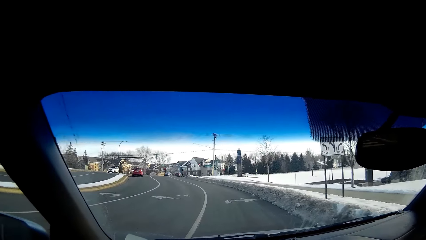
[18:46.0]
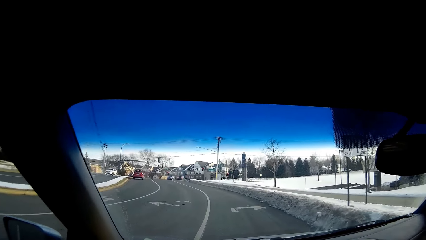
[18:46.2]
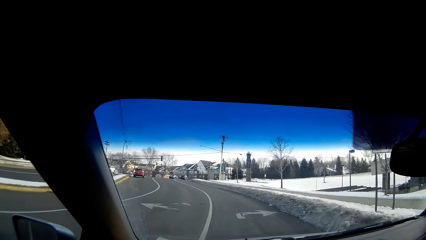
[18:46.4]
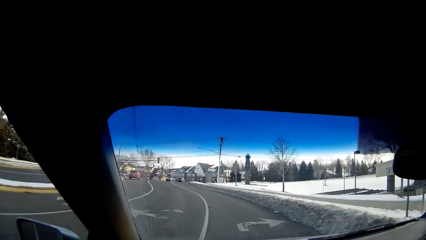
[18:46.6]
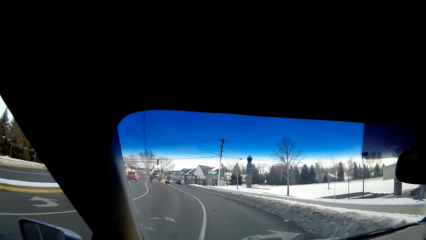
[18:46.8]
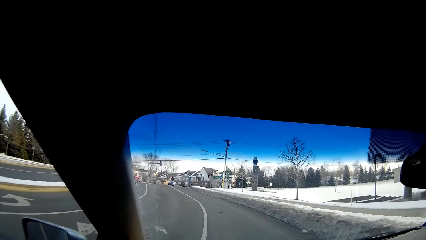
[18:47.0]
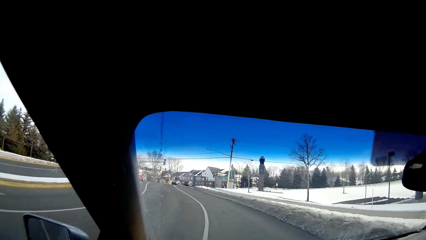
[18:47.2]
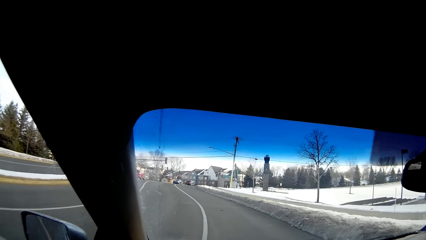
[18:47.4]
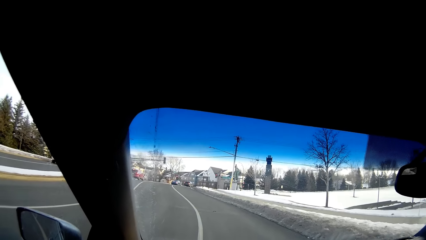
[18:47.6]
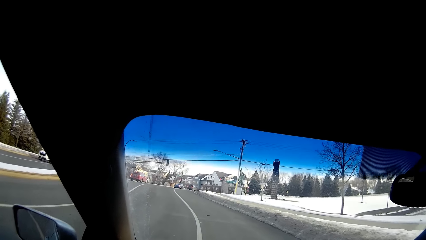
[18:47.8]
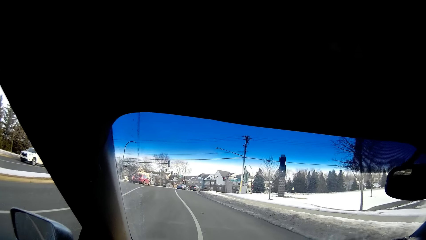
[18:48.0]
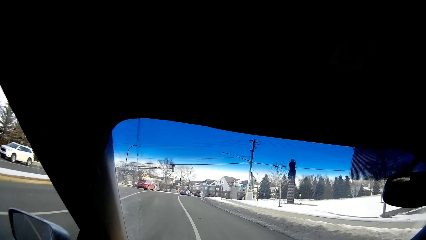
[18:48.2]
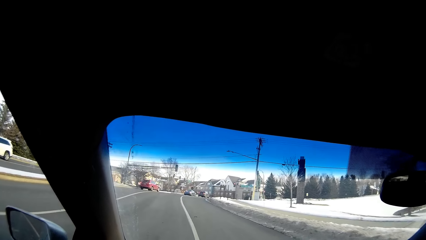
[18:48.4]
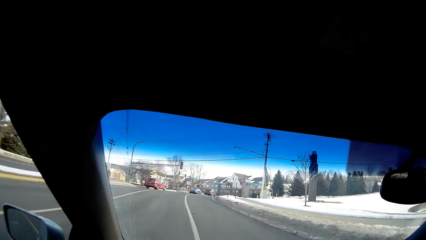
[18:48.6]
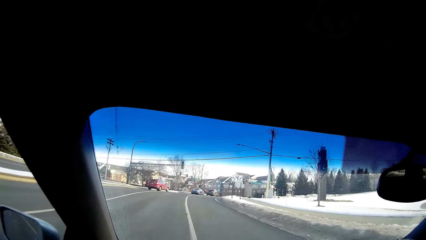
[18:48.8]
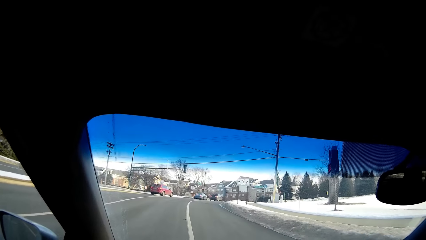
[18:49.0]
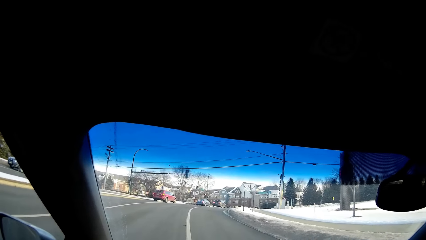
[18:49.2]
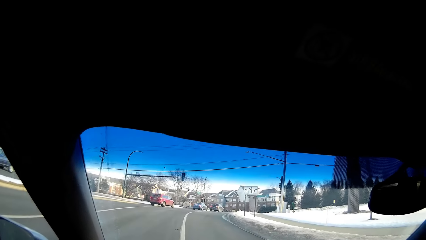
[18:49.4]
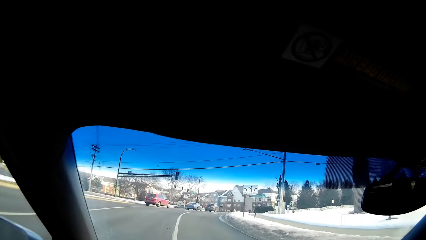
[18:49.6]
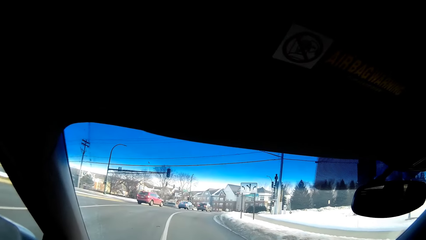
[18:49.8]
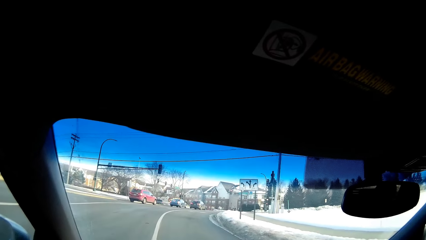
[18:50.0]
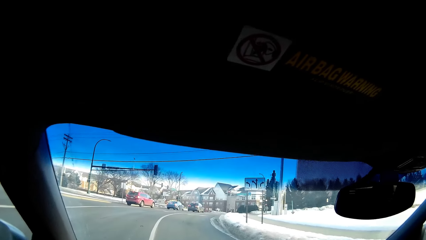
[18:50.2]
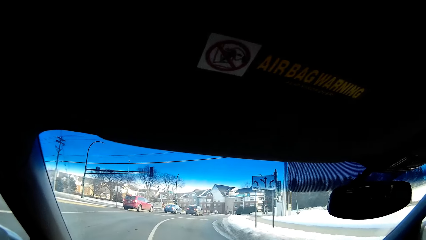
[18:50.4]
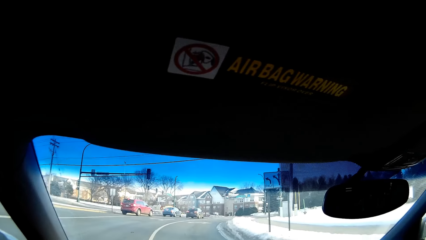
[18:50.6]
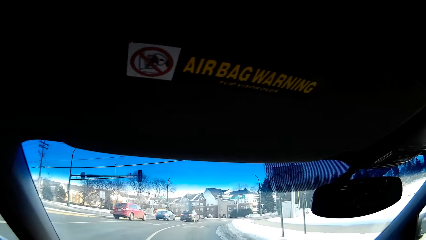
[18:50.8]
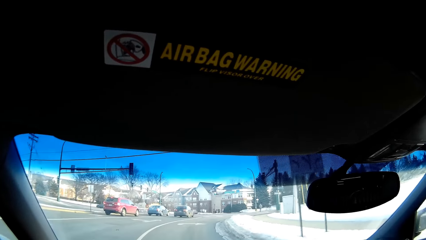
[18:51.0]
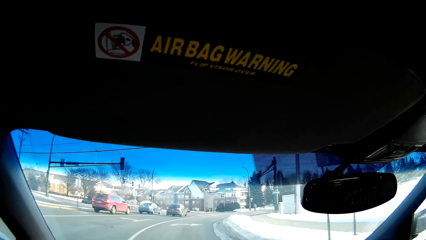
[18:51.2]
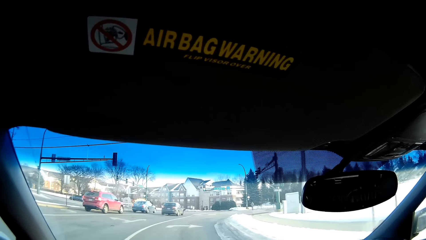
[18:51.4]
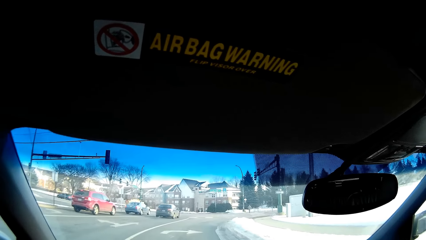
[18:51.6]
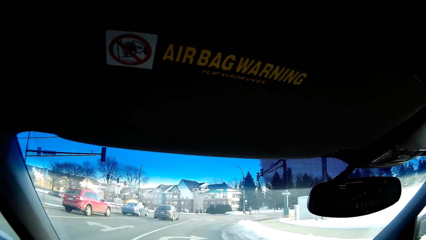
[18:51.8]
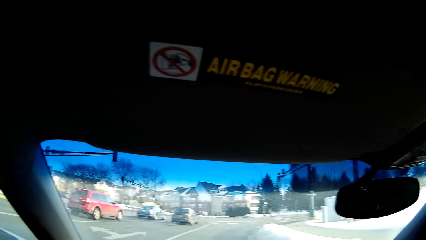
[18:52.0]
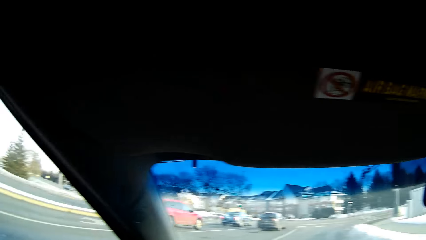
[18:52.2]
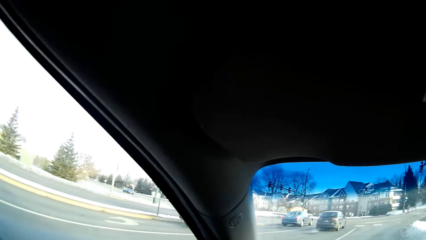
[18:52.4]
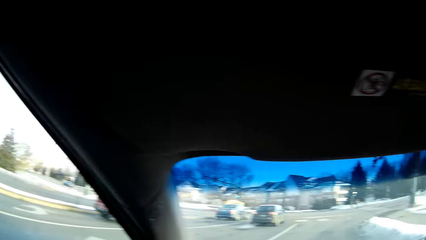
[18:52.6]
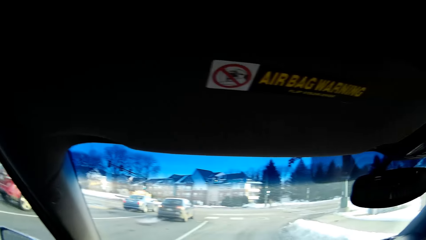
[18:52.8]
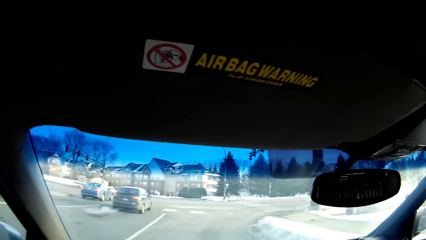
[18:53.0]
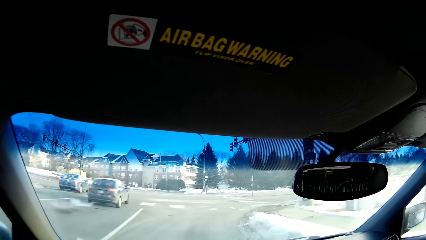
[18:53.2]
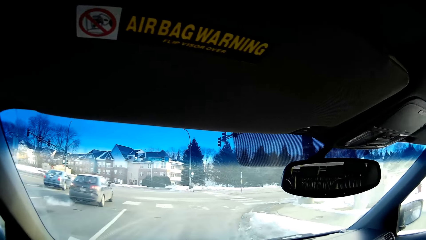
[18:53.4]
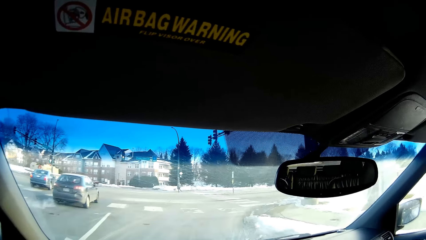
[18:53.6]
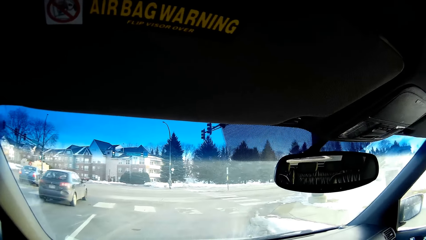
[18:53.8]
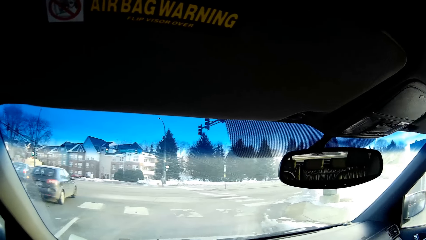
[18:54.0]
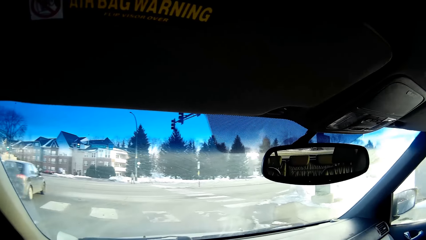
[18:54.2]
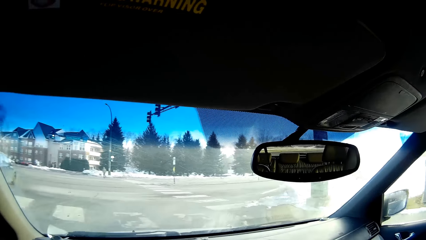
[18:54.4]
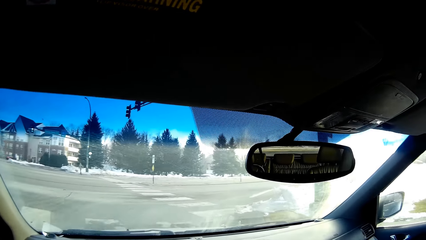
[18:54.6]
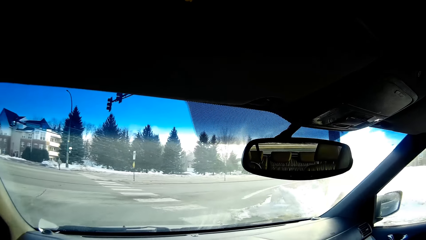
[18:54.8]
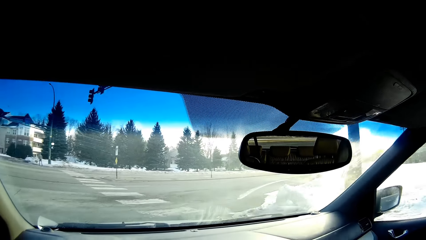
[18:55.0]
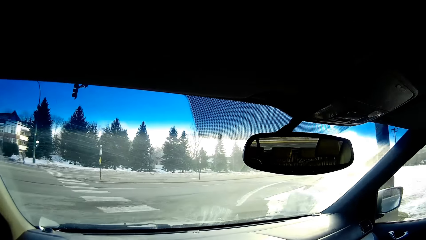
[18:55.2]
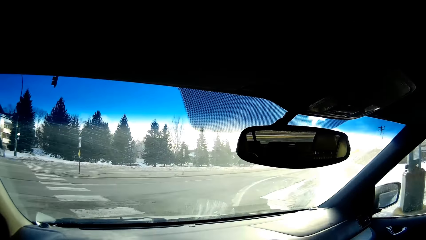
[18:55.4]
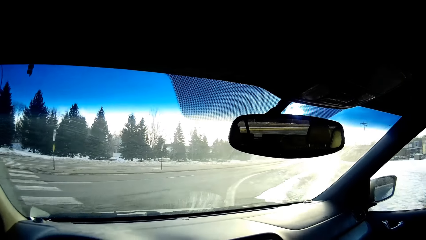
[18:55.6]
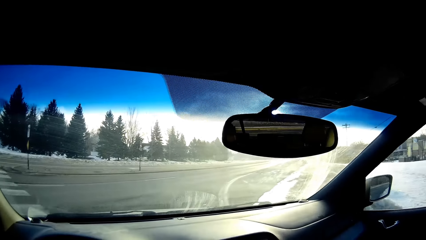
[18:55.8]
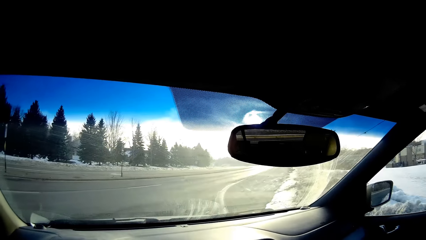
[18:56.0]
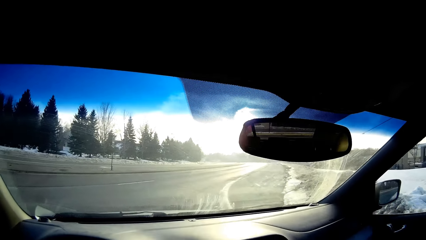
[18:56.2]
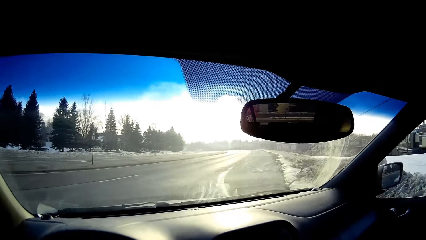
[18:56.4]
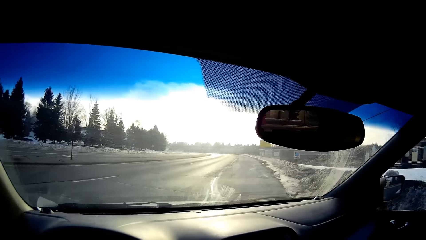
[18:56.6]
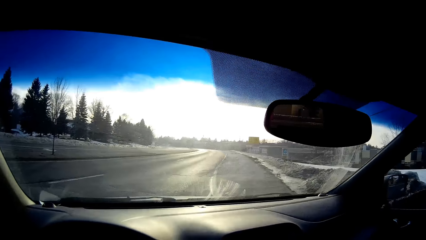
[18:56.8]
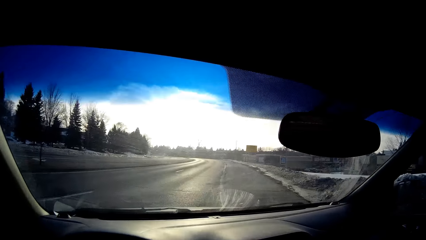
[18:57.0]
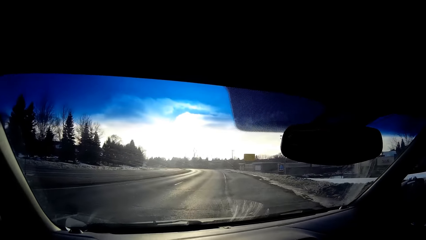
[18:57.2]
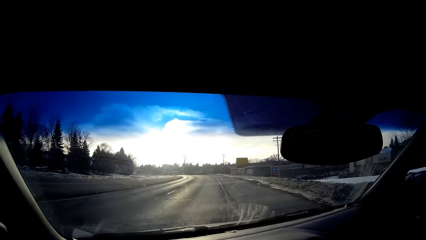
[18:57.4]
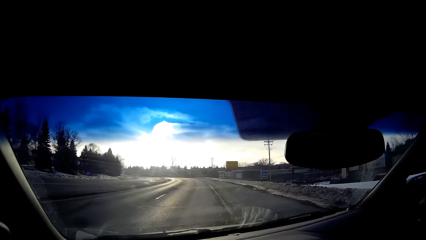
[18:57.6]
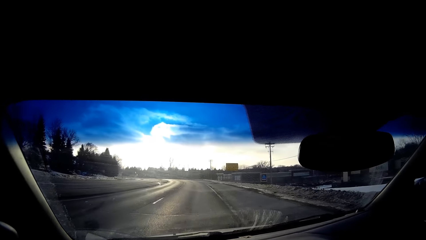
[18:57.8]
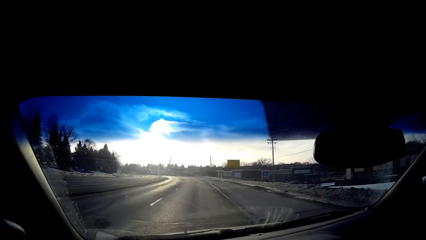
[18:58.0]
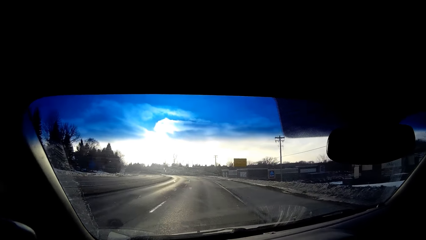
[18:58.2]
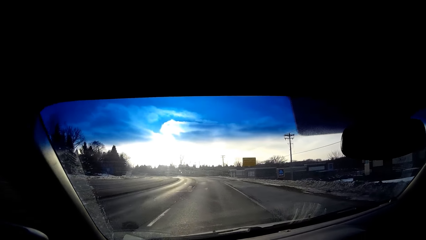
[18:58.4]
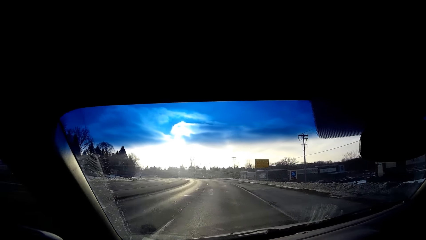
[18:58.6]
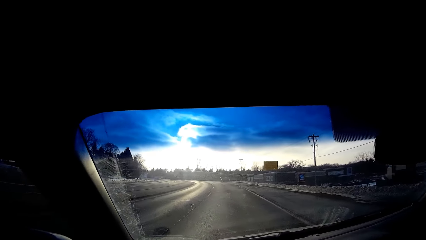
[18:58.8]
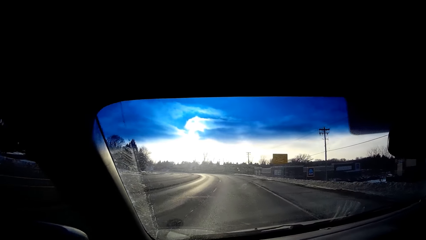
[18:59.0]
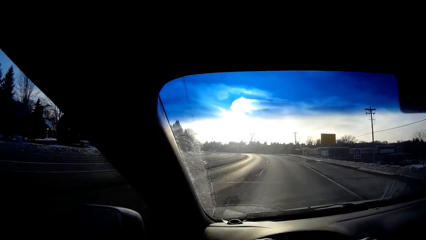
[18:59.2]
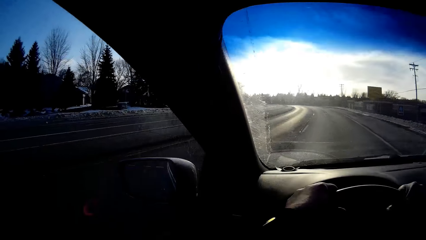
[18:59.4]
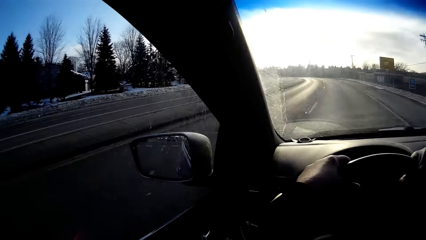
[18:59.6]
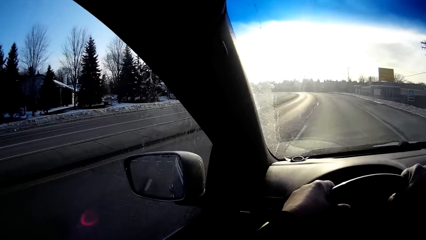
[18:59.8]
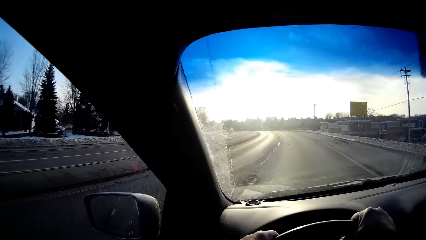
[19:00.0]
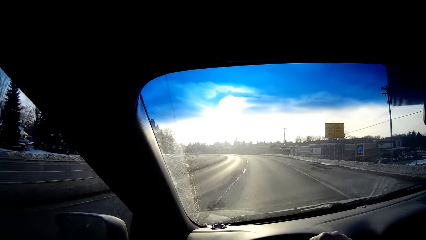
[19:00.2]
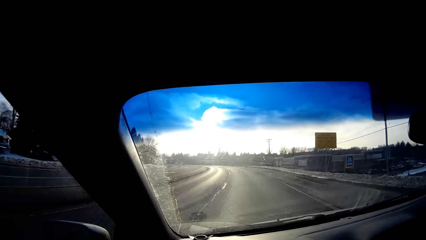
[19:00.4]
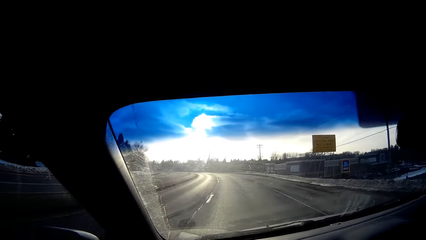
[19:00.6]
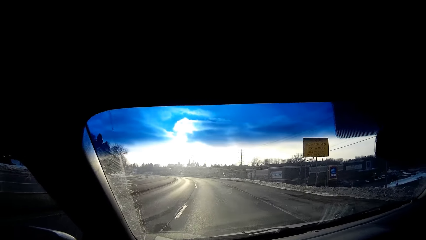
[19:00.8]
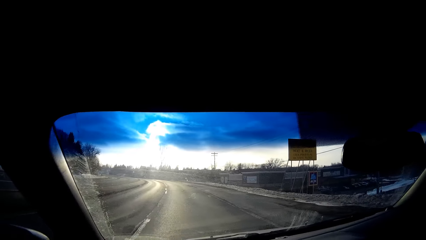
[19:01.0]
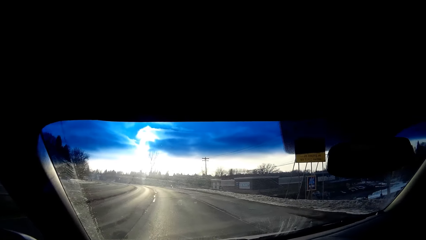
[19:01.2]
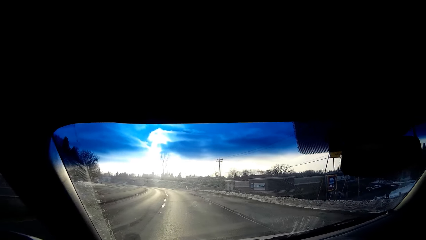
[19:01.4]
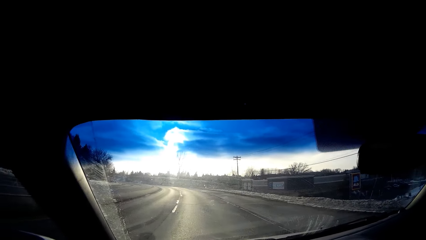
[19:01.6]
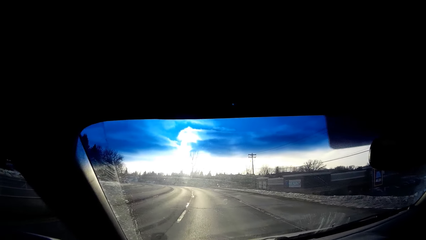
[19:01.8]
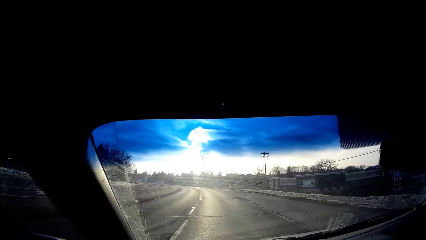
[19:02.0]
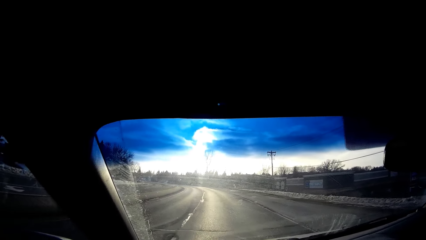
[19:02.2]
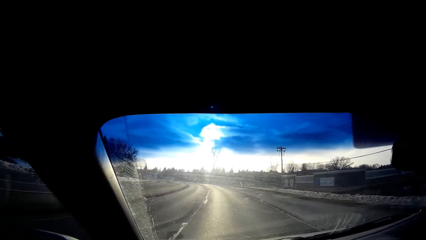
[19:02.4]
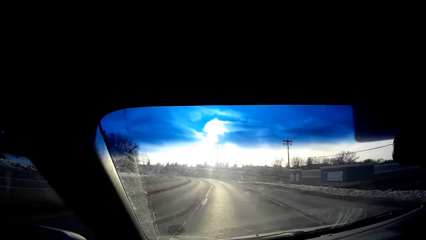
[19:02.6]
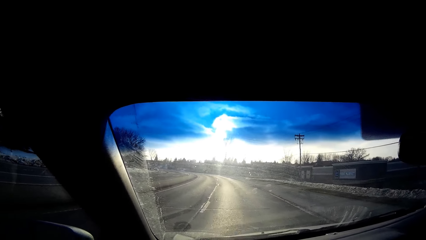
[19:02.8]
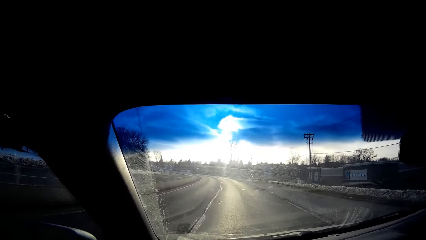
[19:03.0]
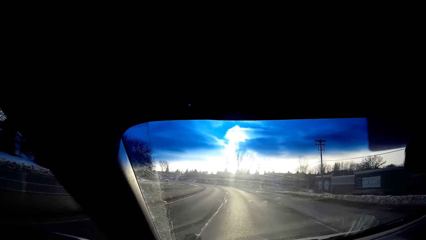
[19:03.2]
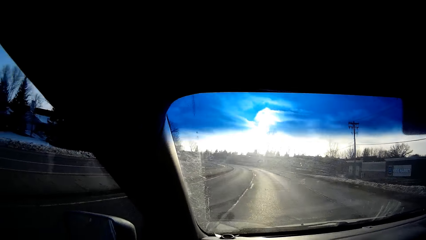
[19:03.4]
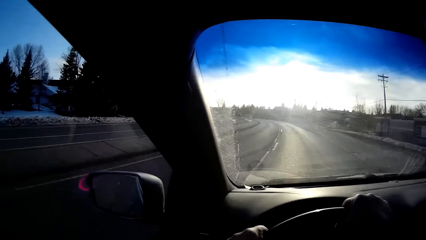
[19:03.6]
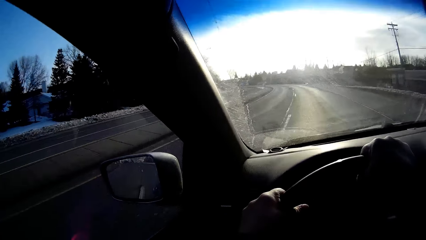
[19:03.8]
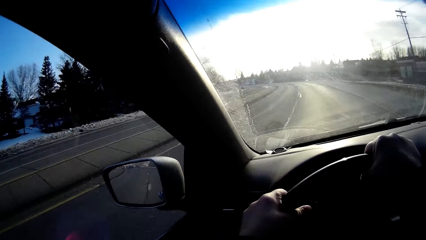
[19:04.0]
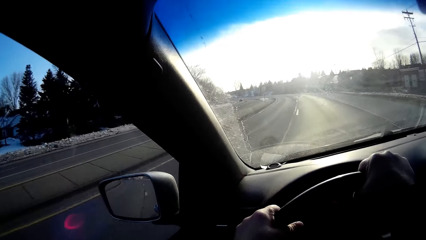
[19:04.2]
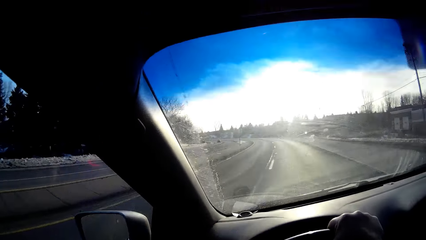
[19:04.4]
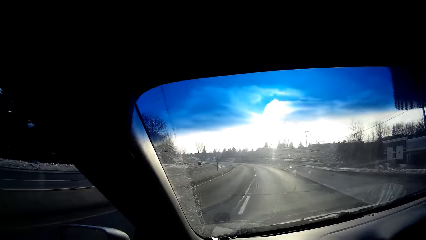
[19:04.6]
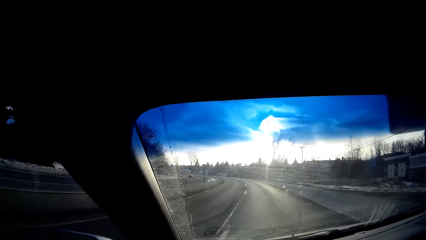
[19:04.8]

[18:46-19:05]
The camera wearer drives on the road. They turn around. They drive on the road.
